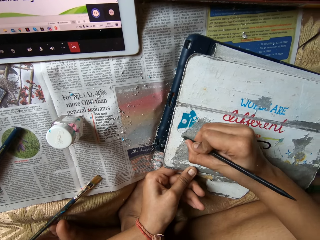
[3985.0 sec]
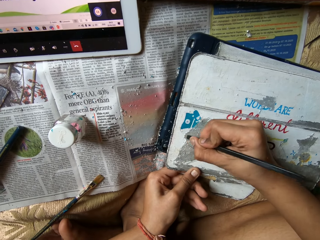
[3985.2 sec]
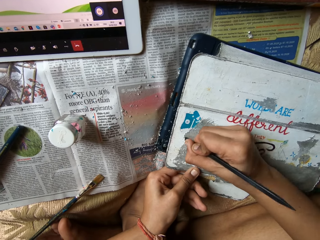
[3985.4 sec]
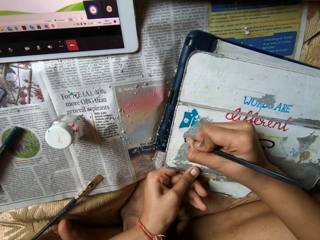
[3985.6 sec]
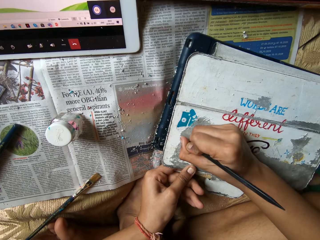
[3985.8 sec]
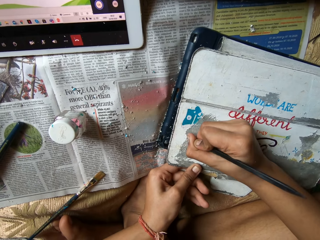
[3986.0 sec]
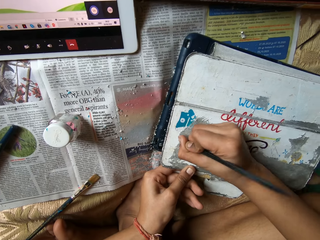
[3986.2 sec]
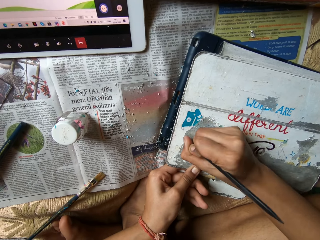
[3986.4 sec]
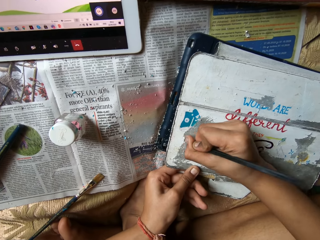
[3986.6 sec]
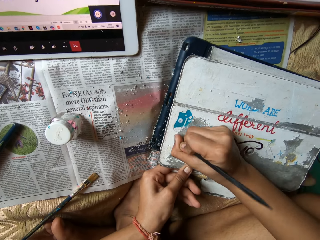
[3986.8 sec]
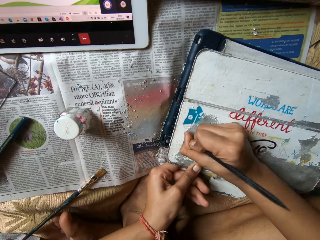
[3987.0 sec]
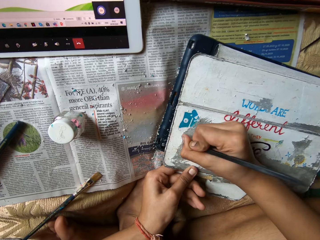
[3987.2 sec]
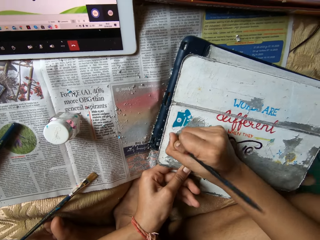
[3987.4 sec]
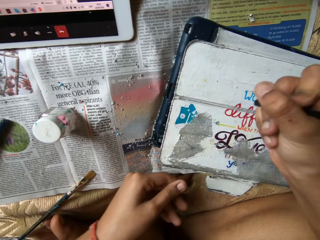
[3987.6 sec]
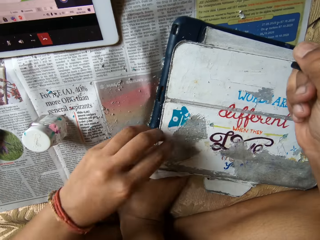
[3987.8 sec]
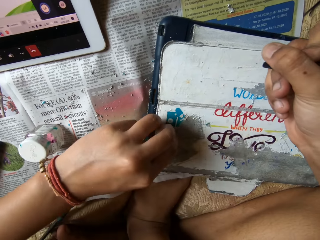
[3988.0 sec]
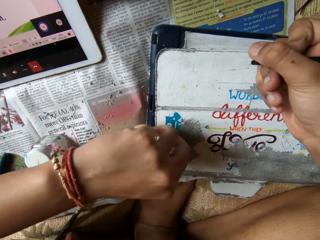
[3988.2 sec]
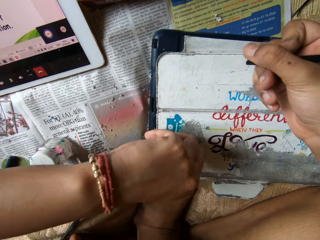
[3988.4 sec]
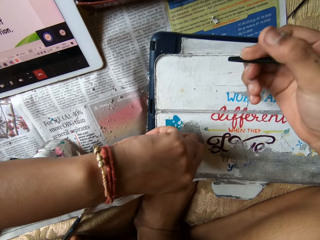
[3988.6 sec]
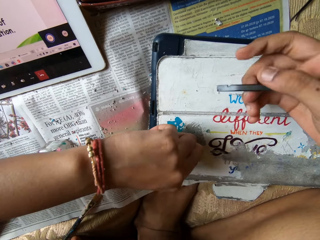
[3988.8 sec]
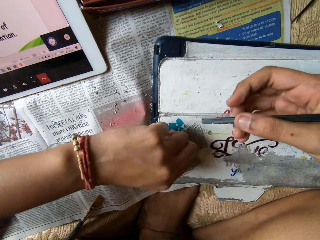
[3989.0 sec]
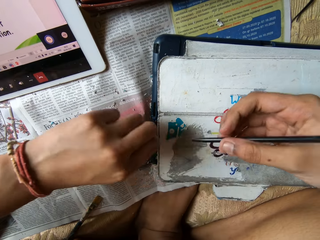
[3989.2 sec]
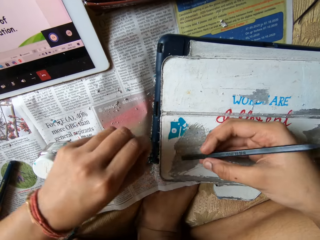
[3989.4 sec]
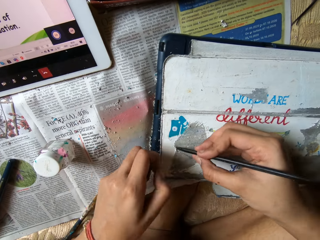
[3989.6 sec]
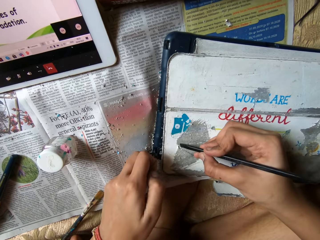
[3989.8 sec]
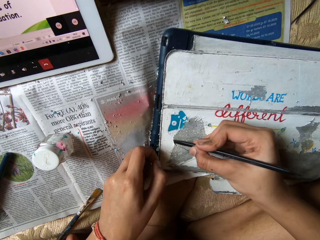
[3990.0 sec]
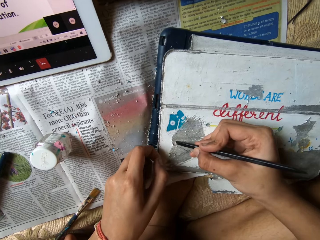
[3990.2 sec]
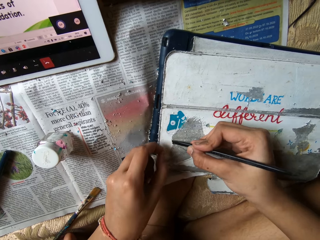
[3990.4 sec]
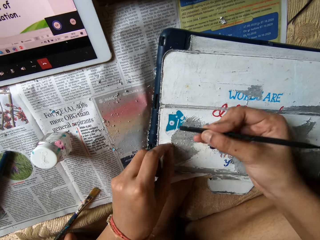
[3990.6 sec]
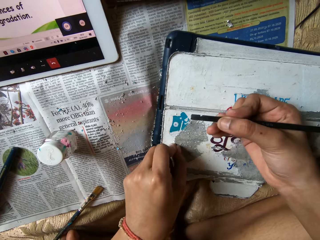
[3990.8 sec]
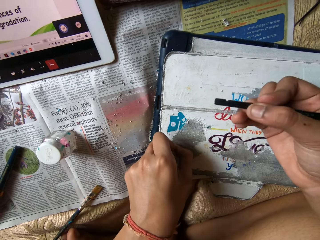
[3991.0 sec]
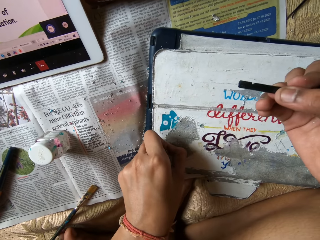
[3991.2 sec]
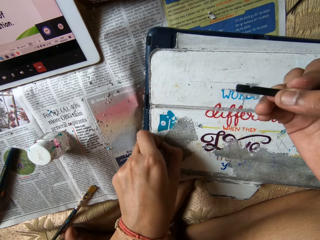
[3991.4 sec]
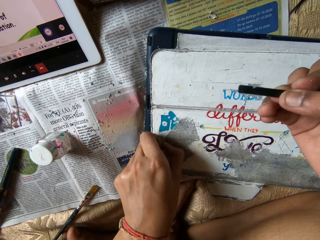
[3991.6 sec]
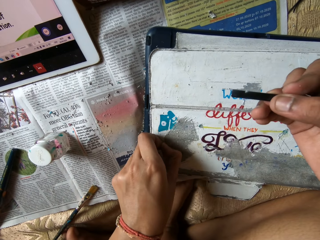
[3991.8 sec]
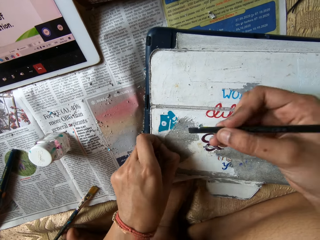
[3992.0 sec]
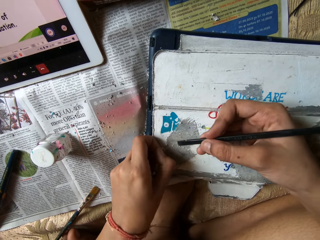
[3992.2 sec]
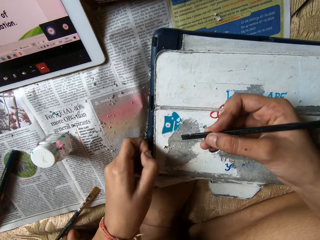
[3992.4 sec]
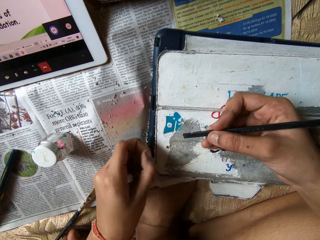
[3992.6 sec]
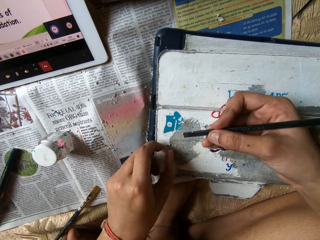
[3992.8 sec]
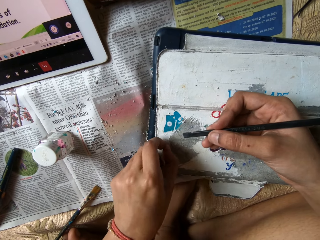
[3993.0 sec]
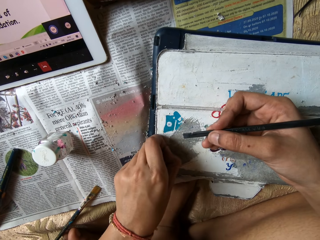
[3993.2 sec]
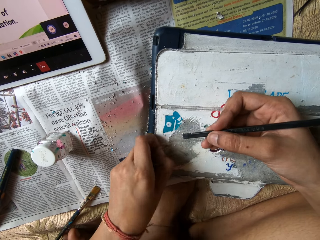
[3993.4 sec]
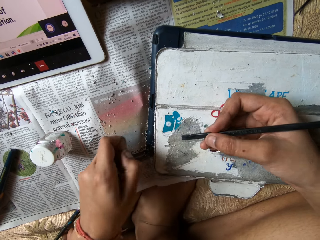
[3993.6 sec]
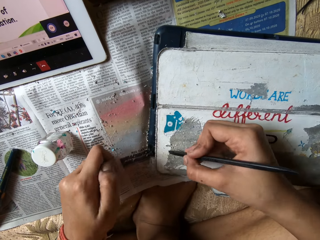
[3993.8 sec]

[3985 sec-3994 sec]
The camera wearer lifts the brush. She picks scraps from the tablet case with her left hand. She drops the scraps on the newspaper with her left hand. She places the brush in the box. She scrapes the tablet case with the carving tool or brush in her right hand. She picks scraps from the tablet case with her left hand. She lifts the brush.

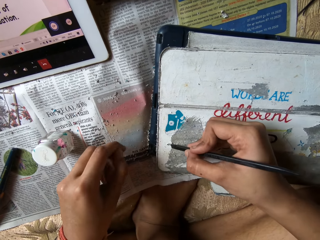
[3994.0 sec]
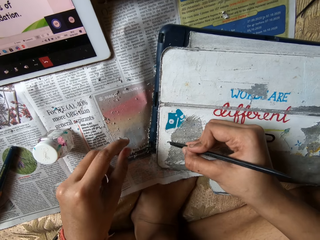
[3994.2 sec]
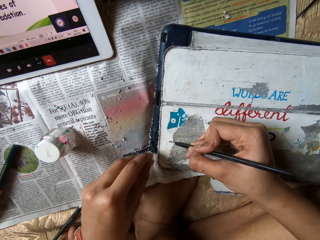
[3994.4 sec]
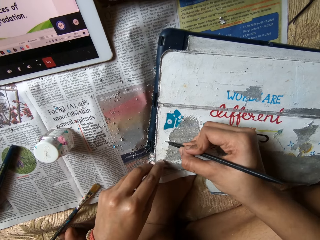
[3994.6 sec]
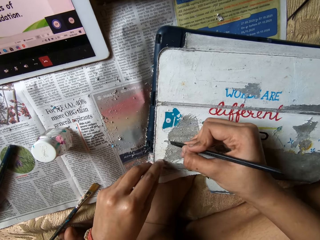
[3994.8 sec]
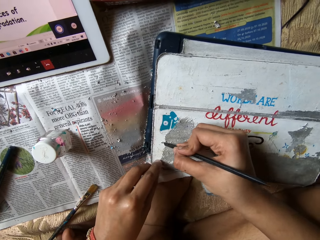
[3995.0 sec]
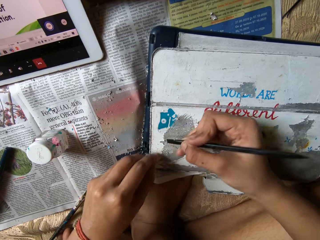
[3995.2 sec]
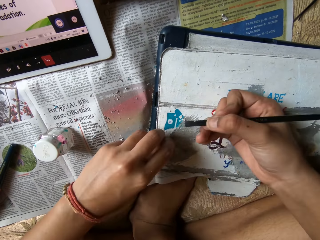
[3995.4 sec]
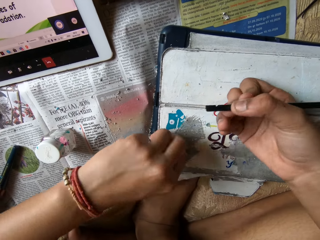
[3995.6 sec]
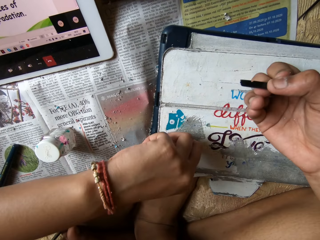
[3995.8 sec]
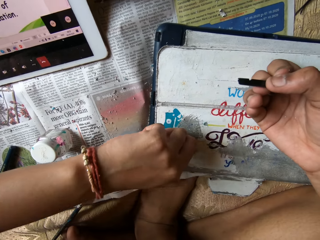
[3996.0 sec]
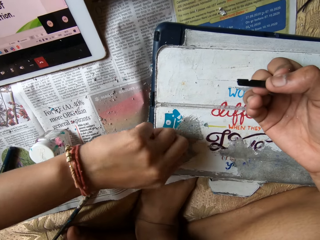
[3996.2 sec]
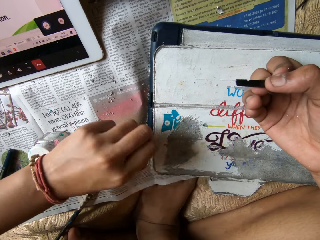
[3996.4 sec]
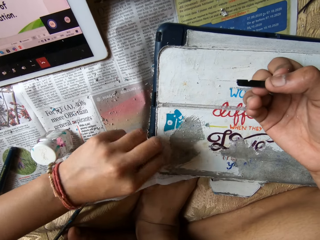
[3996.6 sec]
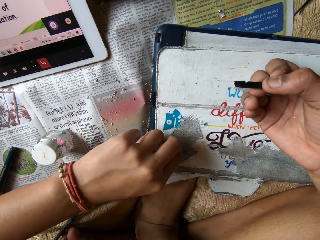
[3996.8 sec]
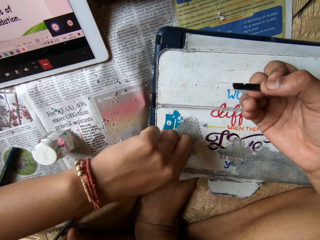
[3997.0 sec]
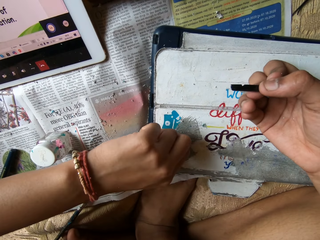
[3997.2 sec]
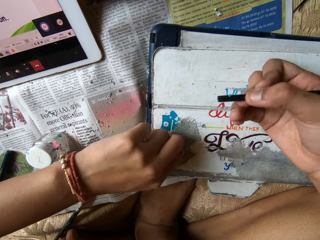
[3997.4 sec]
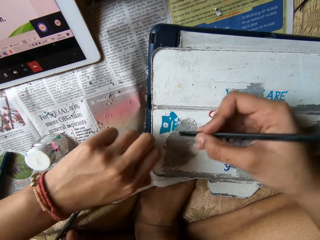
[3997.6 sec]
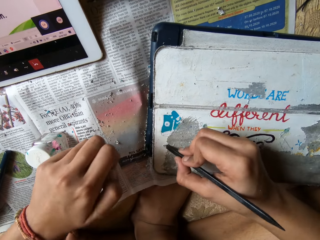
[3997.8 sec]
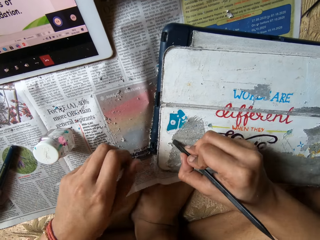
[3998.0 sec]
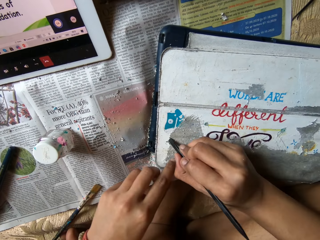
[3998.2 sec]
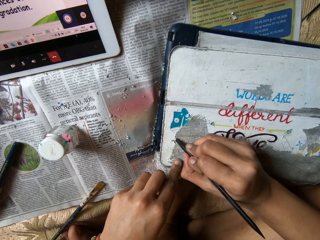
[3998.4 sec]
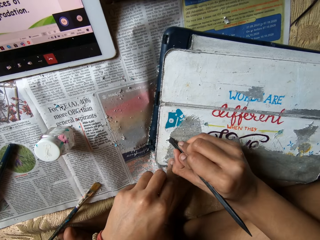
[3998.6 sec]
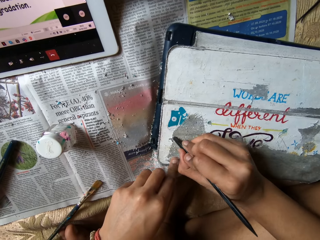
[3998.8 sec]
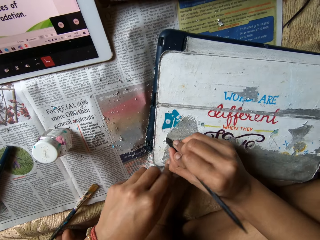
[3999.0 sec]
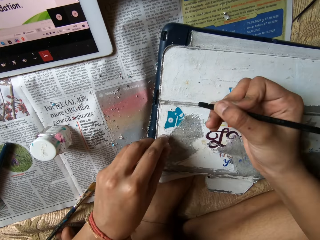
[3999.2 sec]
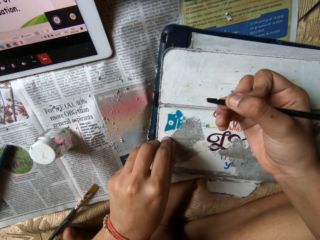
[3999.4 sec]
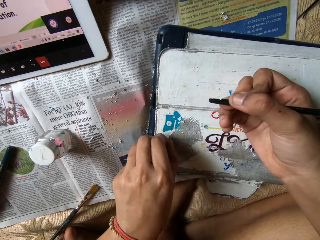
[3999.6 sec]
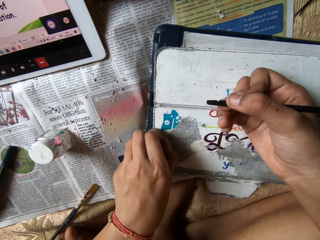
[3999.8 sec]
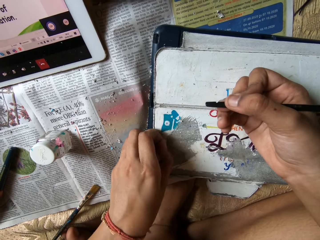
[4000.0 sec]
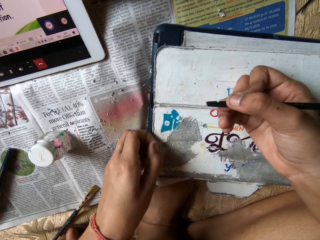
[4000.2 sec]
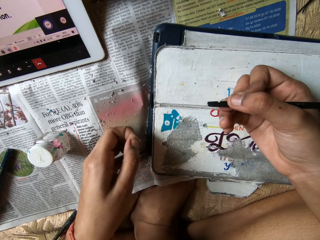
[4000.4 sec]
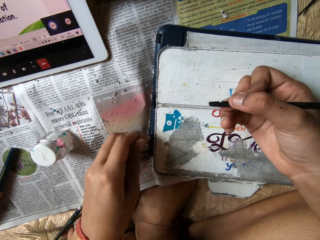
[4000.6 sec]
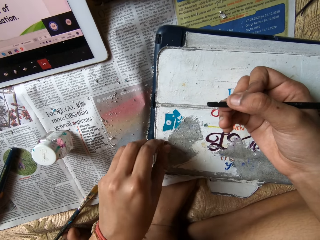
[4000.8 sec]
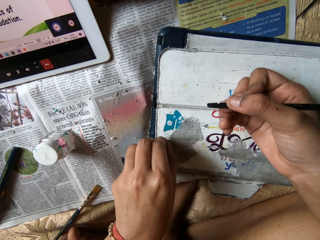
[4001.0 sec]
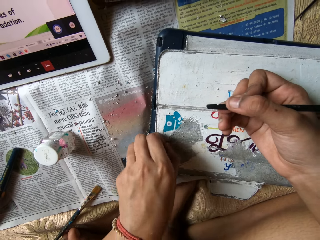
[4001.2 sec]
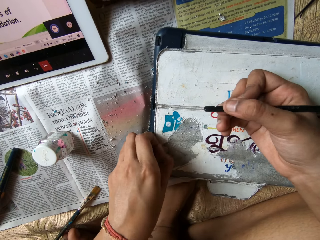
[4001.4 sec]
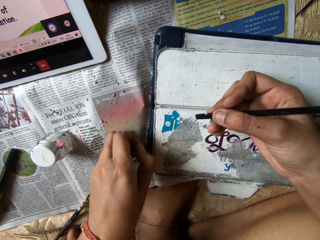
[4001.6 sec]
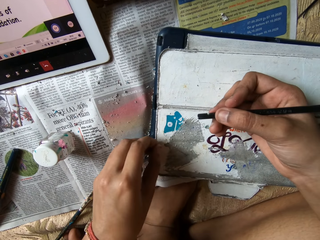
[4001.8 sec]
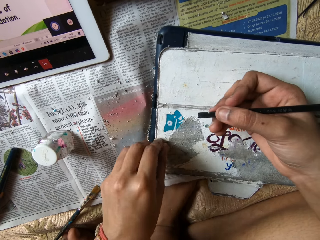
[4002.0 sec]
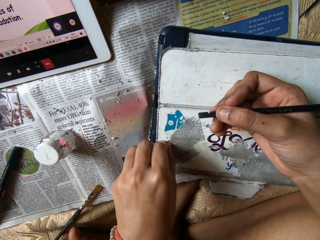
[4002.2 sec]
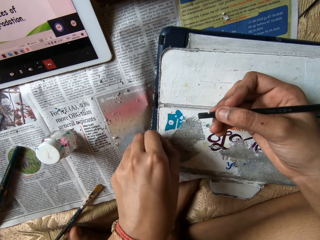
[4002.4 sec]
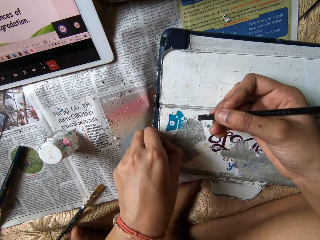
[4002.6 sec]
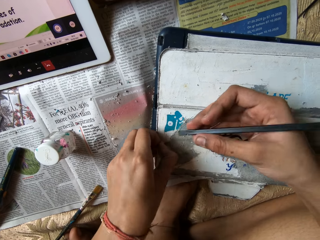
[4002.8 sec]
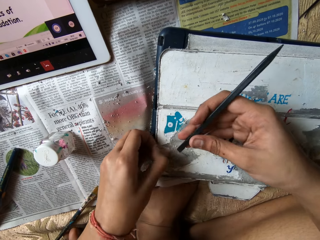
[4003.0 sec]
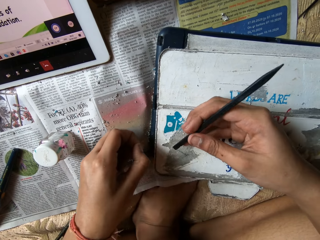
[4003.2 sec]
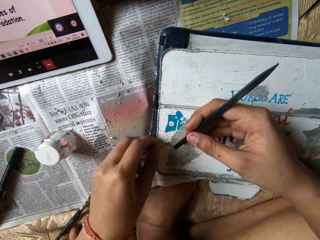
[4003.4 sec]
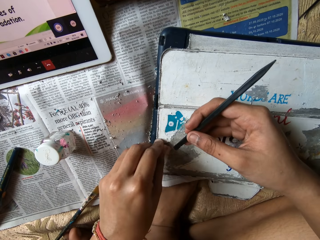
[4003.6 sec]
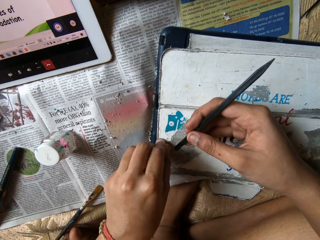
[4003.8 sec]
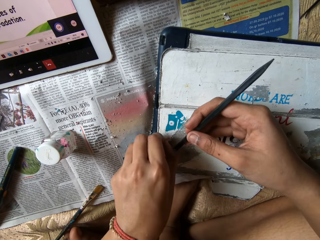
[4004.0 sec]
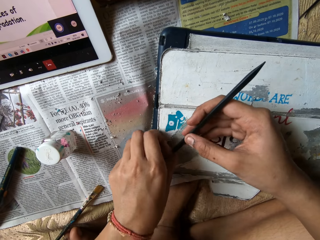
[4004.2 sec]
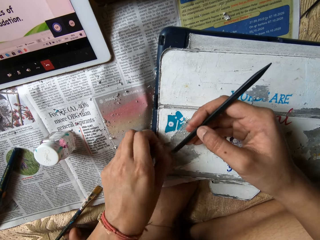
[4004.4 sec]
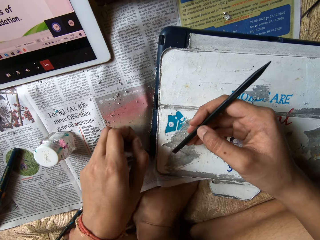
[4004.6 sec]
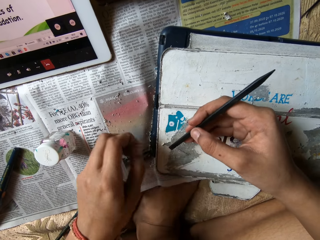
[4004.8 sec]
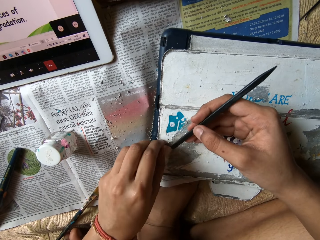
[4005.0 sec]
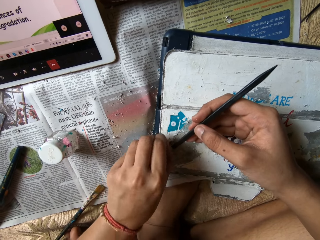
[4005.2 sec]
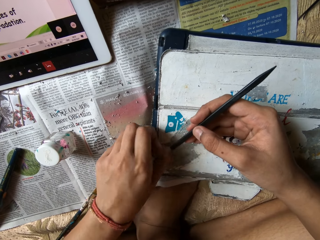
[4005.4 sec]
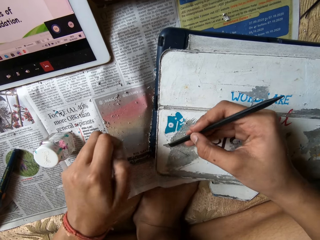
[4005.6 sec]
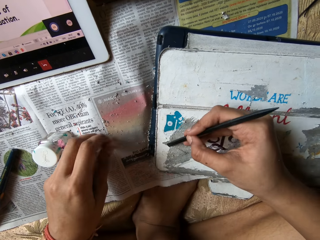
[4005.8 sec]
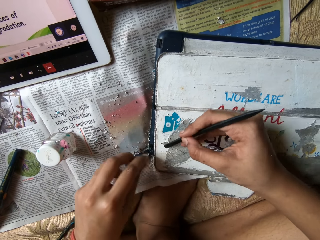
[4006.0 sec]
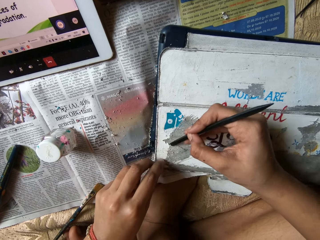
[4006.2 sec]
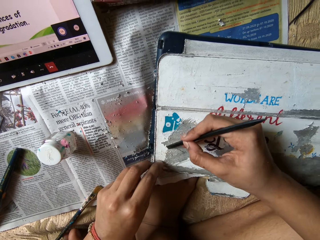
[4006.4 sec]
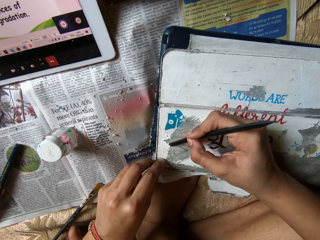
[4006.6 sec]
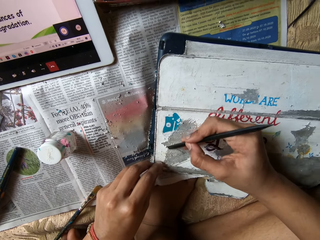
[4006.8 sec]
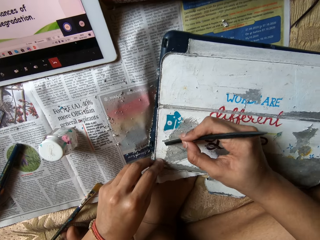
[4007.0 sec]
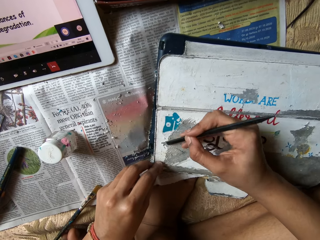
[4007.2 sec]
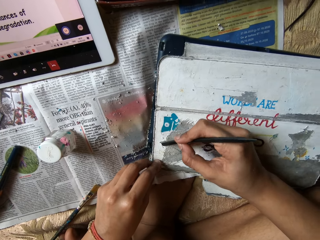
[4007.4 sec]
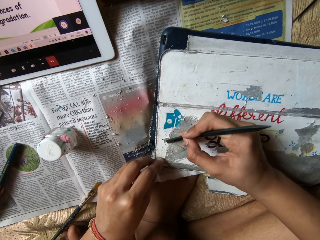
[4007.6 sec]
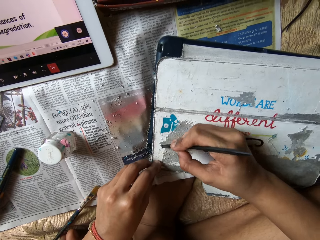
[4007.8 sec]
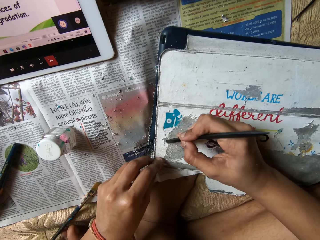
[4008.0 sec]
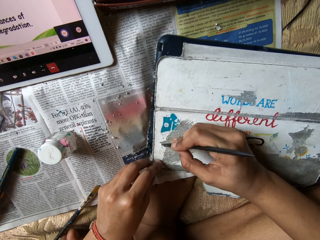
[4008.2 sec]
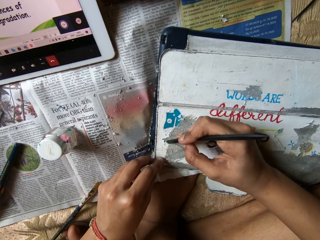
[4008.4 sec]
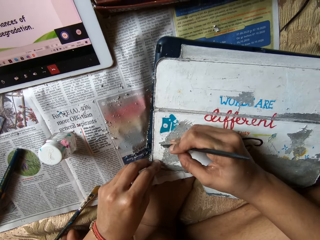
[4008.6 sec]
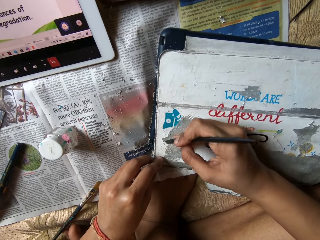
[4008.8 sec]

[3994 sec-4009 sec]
The camera wearer drops the scraps on the newspaper with her left hand. She places the brush in the box. She scrapes the tablet case with the carving tool or brush in her right hand. She lifts the brush. She picks scraps from the tablet case with her left hand. She scrapes the tablet case with the carving tool in her right hand. She drops the scraps on the newspaper with her left hand. She places the brush in the box. She lifts the brush. She picks scraps from the tablet case with her left hand. She drops the scraps on the newspaper with her left hand. She picks scraps from the tablet case with her left hand. She drops the scraps on the newspaper with her left hand. She picks scraps from the tablet case with her left hand. She drops the scraps on the newspaper with her left hand. She picks scraps from the tablet case with her left hand. She drops the scraps on the newspaper with her left hand. She picks scraps from the tablet case with her left hand. She drops the scraps on the newspaper with her left hand. She scrapes the tablet case with the carving tool in her right hand.
